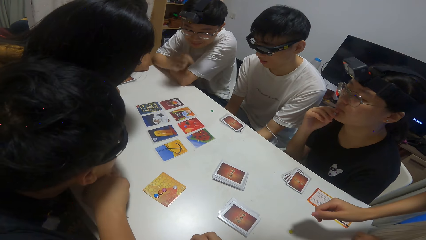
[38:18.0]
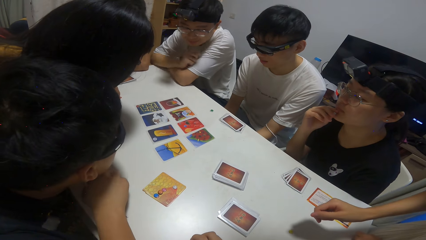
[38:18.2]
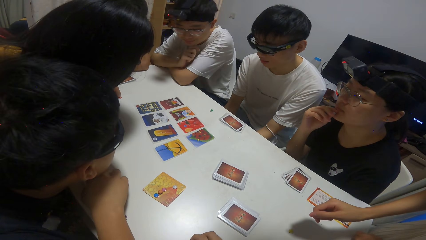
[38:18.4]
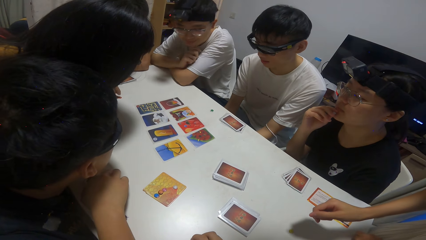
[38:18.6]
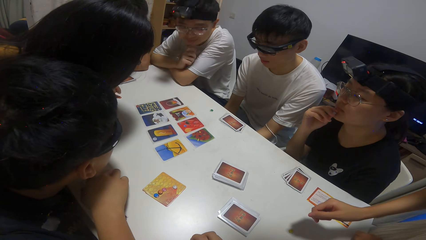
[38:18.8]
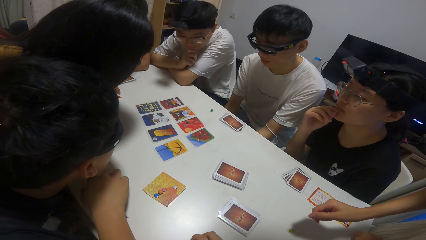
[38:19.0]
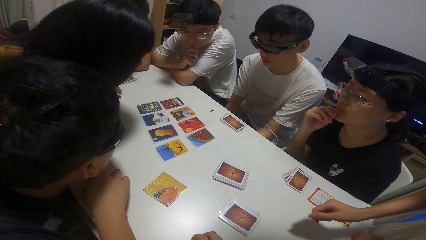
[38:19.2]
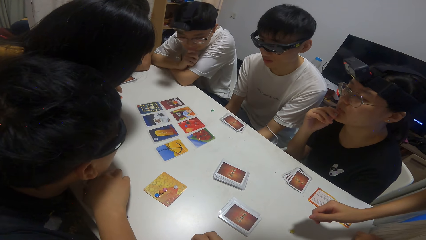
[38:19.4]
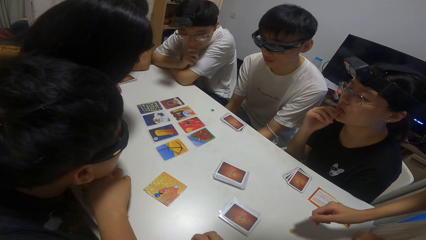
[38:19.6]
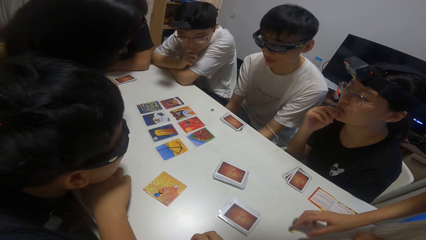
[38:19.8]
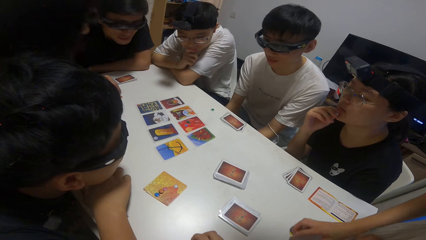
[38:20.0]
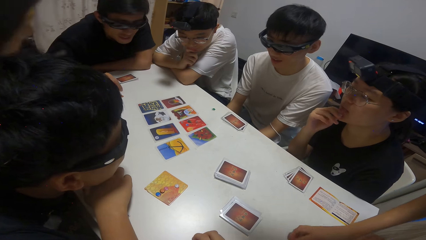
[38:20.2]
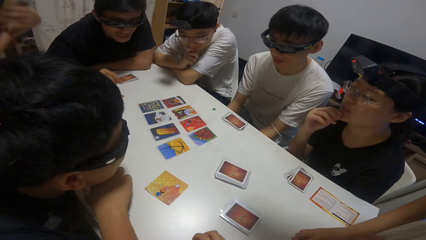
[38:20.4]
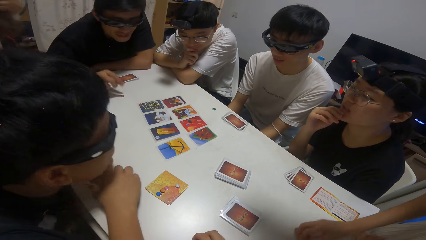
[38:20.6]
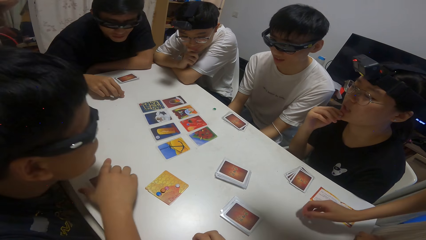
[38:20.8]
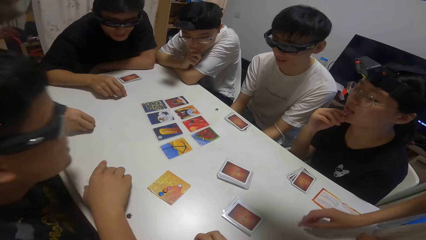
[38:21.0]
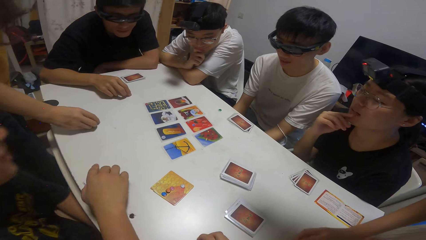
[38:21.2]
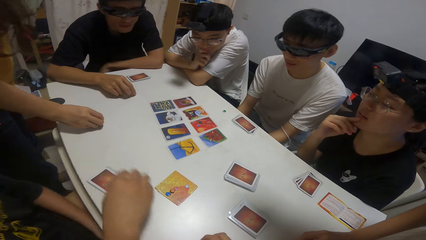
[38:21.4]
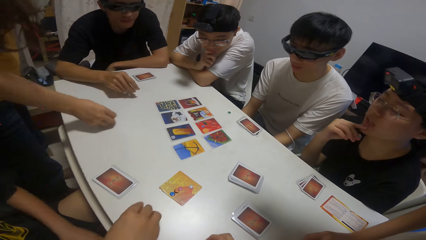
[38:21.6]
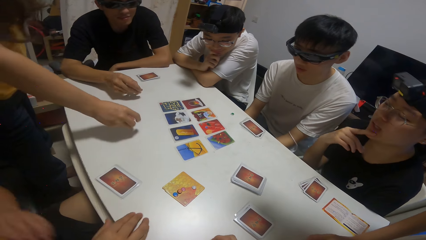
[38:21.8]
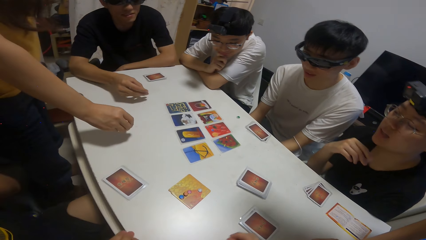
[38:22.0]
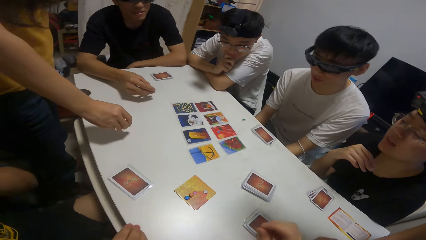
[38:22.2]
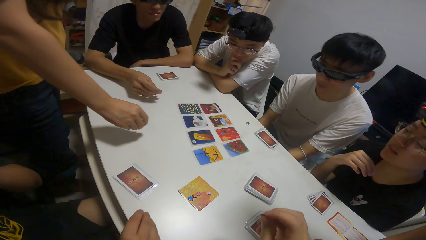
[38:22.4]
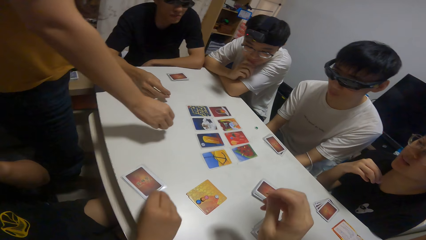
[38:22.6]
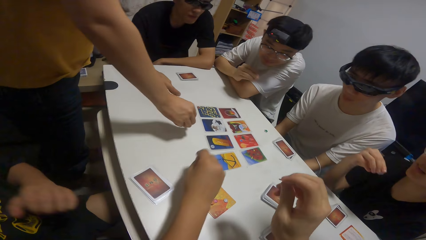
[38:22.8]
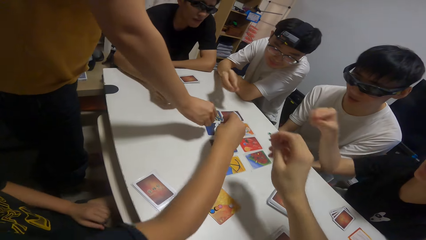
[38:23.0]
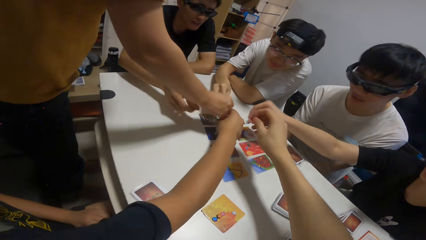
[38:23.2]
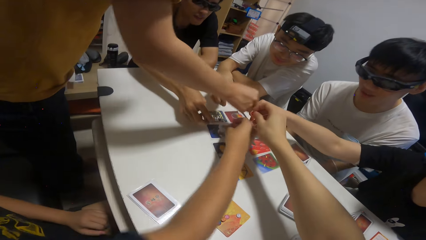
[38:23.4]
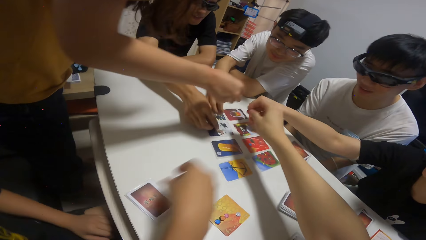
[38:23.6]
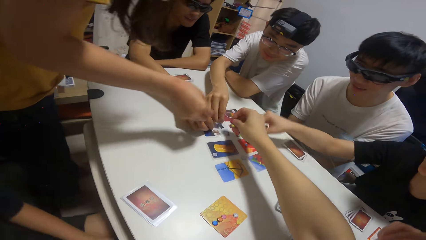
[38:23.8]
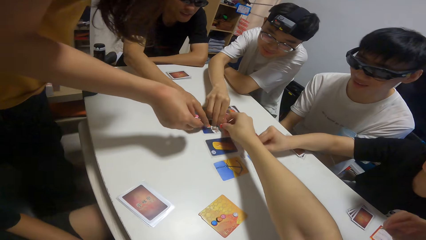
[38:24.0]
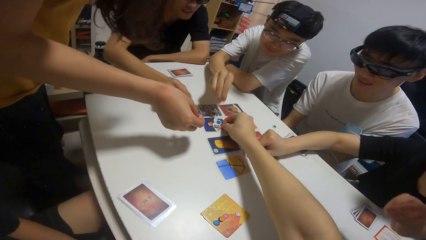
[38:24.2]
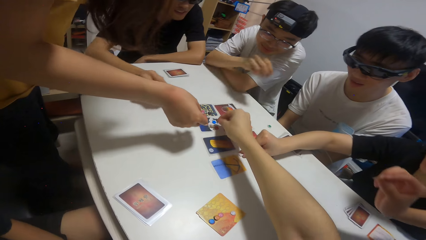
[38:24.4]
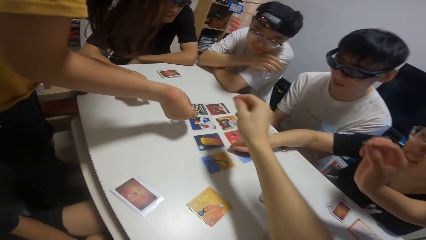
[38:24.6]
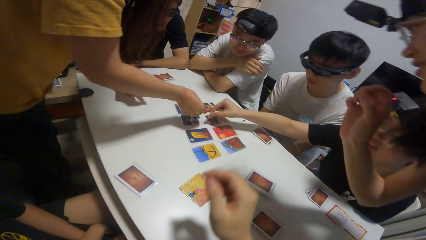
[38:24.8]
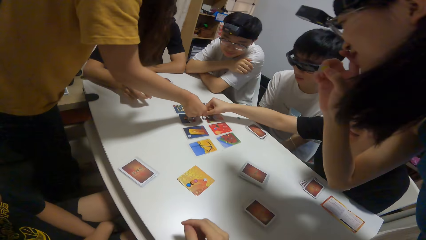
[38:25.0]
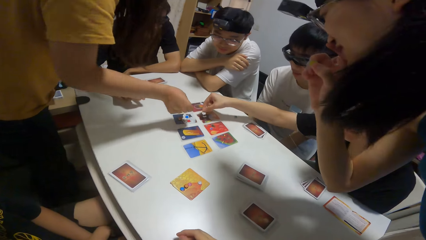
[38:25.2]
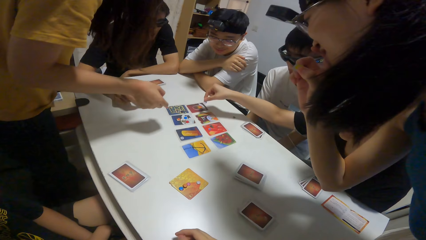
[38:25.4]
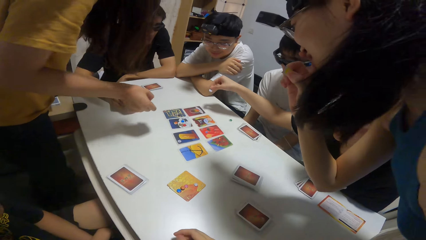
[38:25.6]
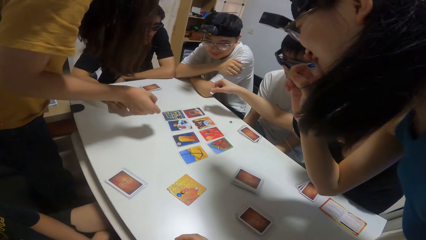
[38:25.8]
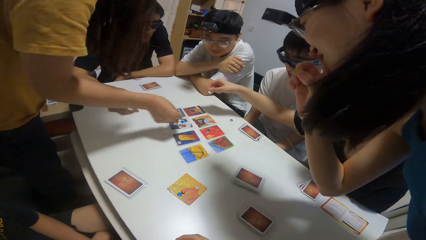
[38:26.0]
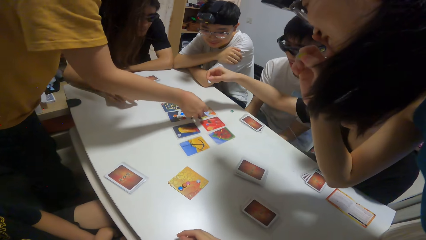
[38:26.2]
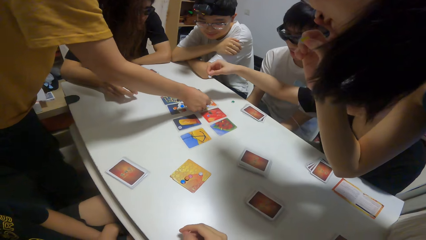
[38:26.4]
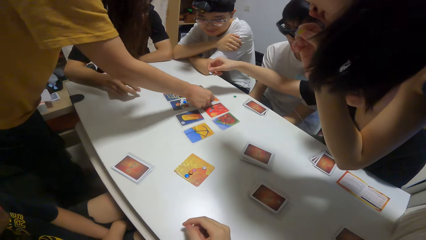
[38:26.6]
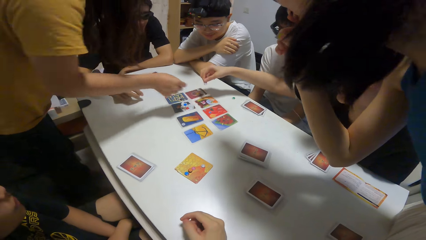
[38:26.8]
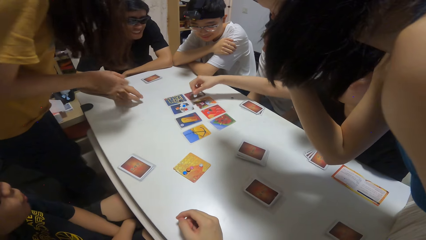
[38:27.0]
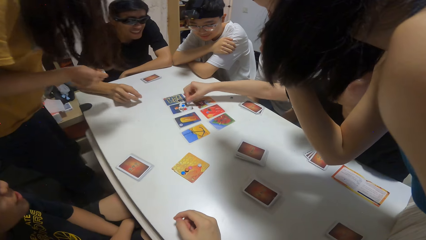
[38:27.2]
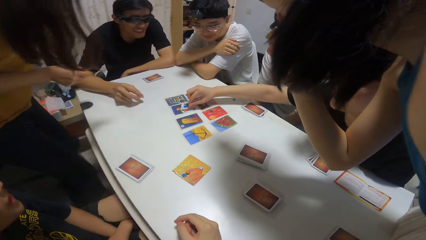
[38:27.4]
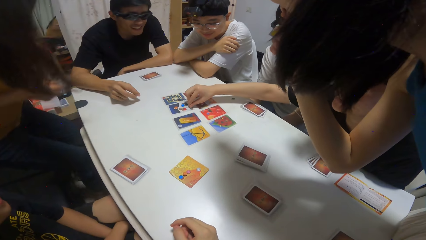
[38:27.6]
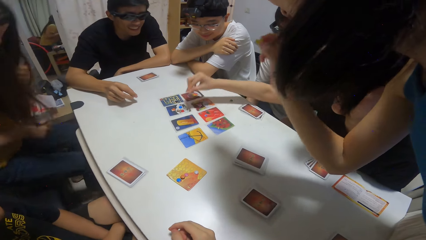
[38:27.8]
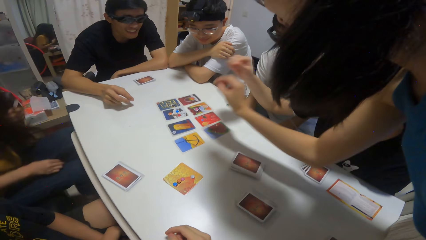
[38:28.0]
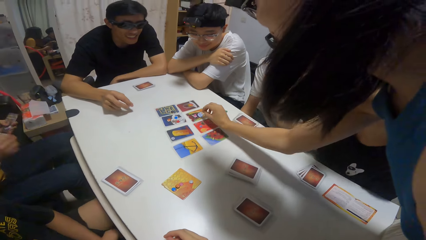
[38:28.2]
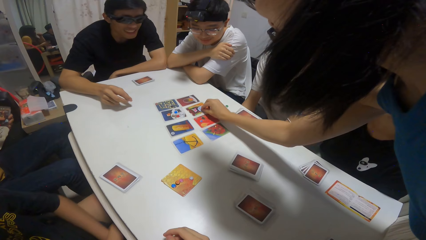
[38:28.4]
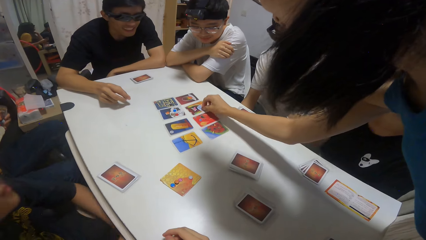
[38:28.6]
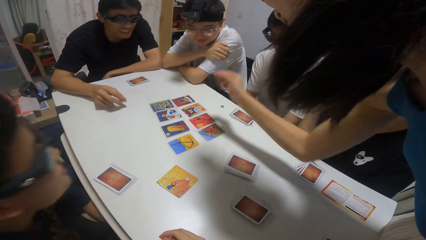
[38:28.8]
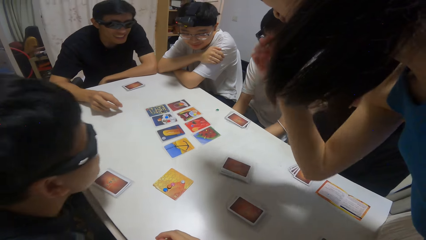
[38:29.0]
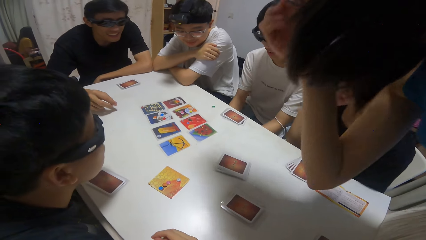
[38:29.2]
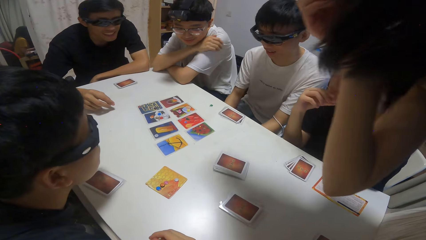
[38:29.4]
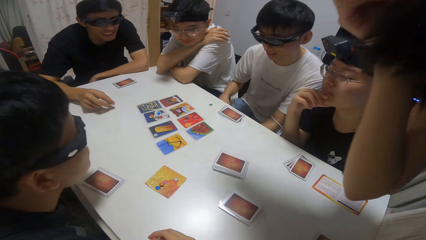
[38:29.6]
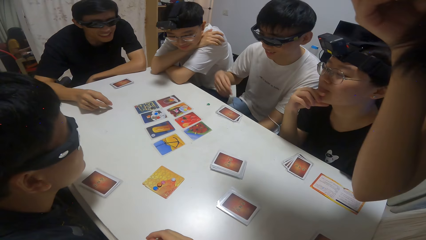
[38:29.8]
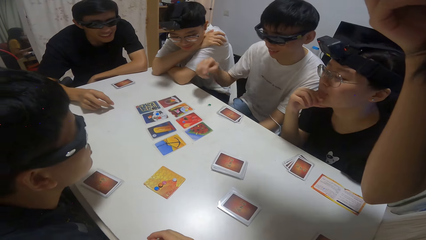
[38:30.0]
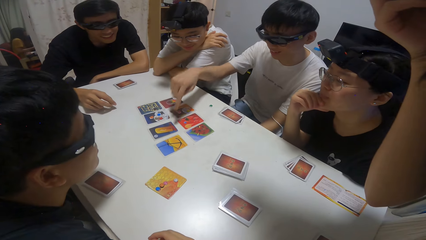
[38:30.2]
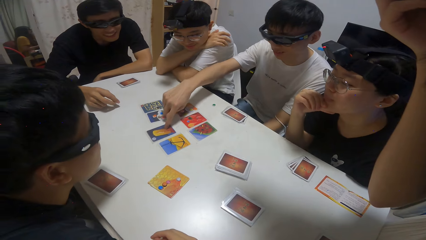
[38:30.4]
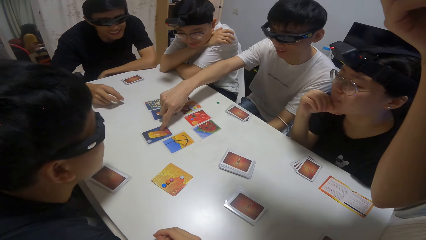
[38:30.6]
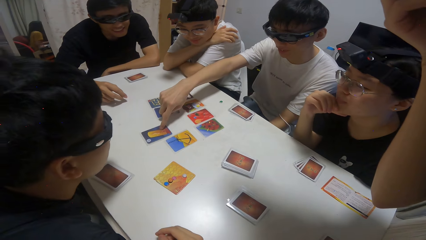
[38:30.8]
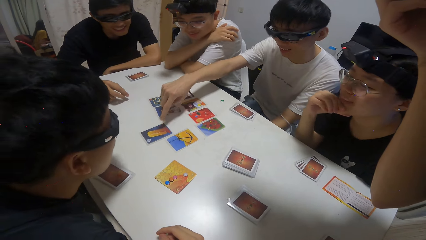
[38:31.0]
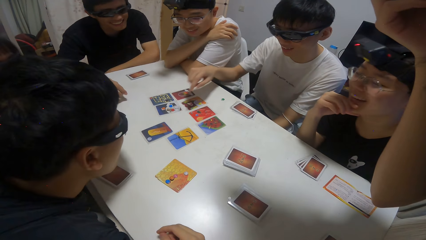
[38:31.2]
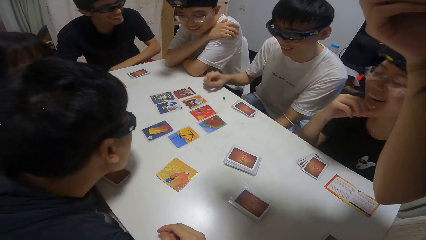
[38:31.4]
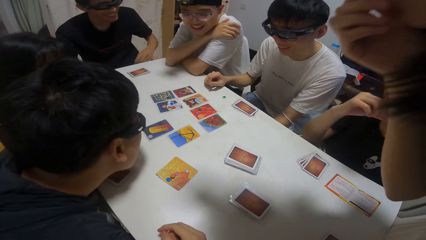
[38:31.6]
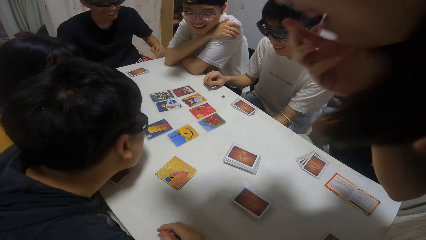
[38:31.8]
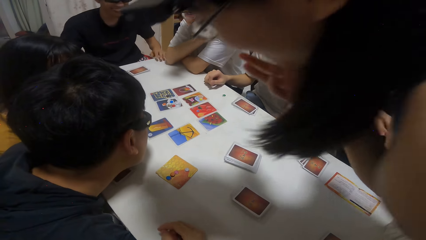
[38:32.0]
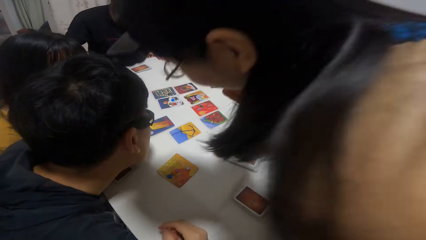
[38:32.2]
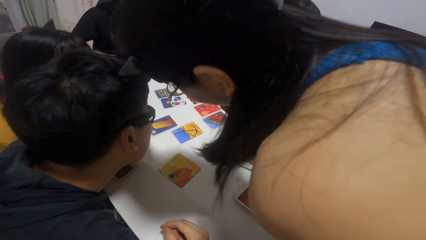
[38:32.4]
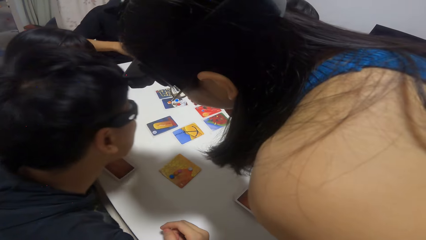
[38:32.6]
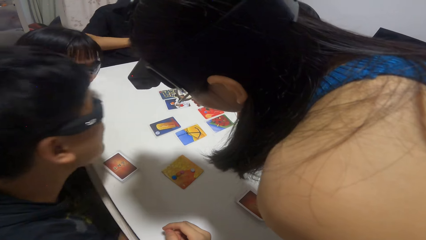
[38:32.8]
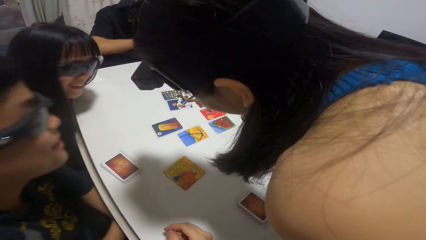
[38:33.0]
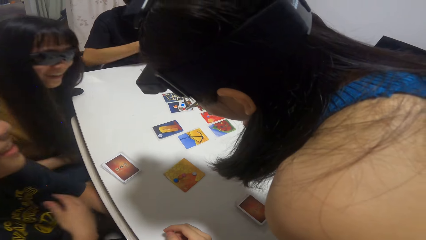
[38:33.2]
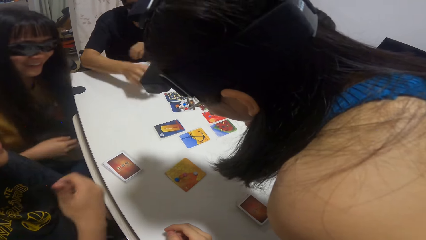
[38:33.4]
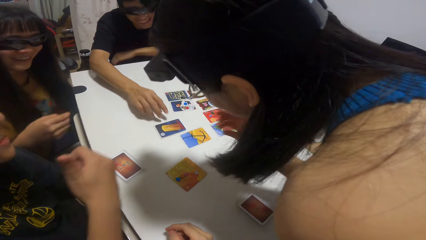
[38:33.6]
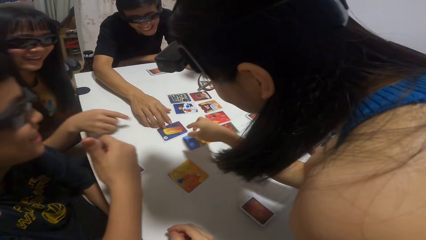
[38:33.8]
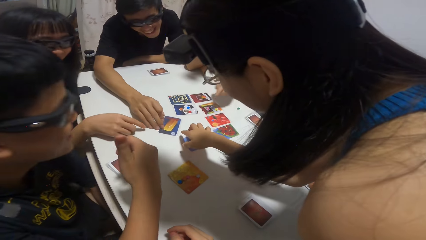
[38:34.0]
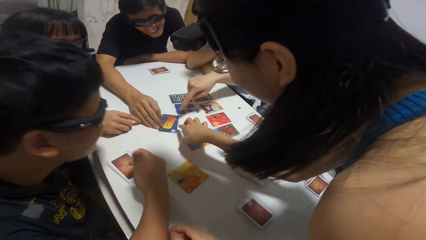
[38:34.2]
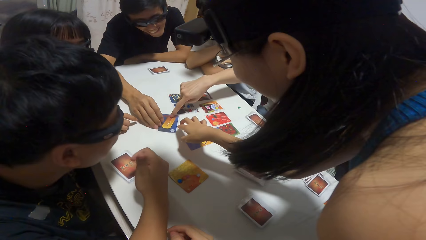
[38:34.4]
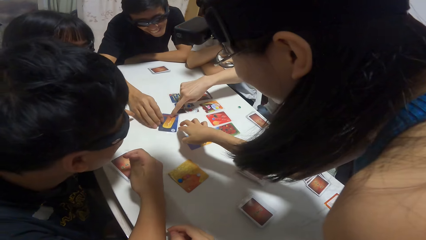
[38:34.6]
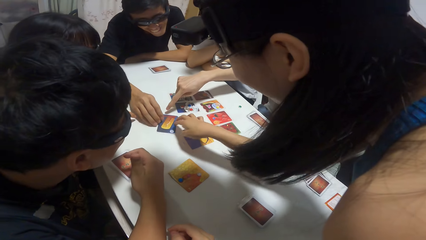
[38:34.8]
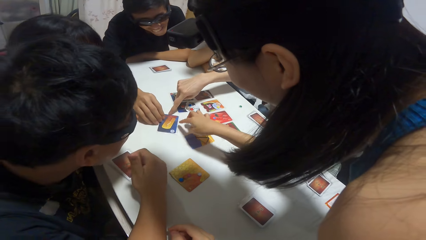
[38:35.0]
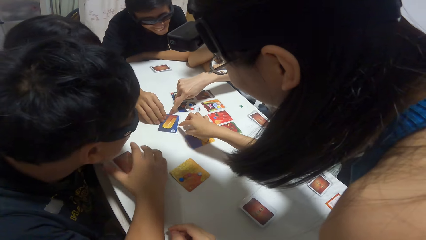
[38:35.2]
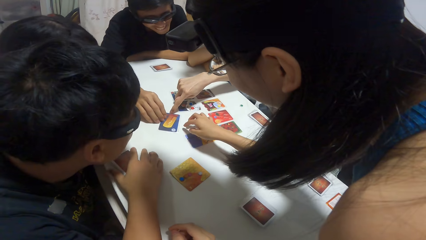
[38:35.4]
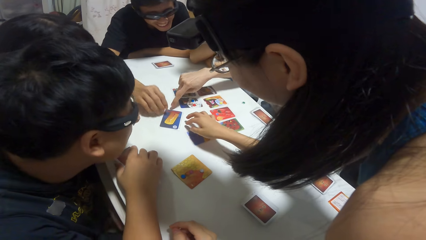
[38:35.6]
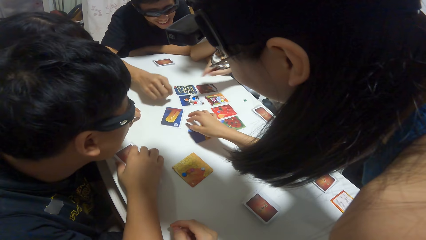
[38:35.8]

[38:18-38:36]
A boy drops a paper on the card on the table with his right hand. A person moves a card away. Another boy drops a paper on the card on the table with his right hand. A third boy drops a paper on the card on the table with his right hand. A girl drops a paper on the card on the table with her right hand. Another girl drops a paper on the card on the table with her right hand. A fourth boy drops a paper on the card on the table with his right hand. A third girl drops a paper on the card on the table with her right hand. The camera wearer picks up a paper on the card with her right hand. The third boy slides a card on the table with his right hand. The second boy touches some cards on the table with his right hand.
